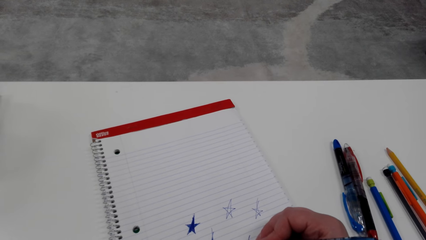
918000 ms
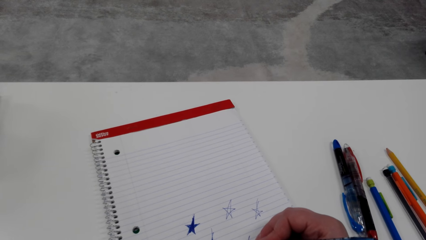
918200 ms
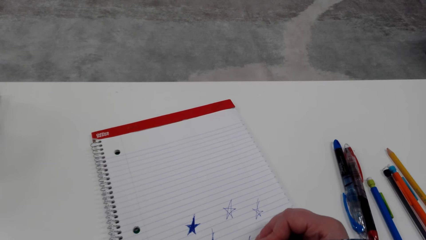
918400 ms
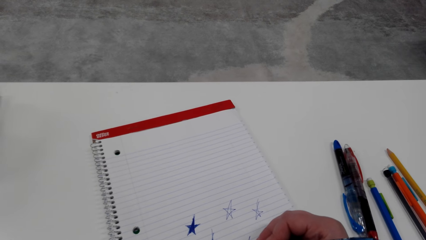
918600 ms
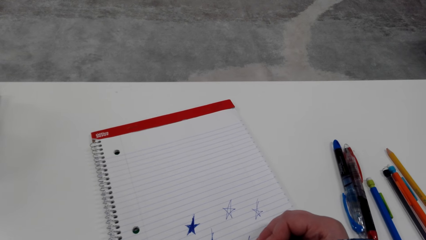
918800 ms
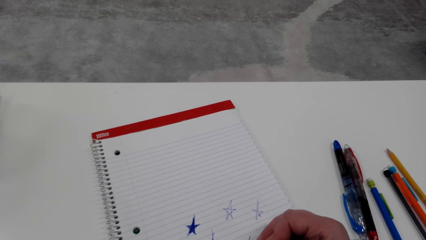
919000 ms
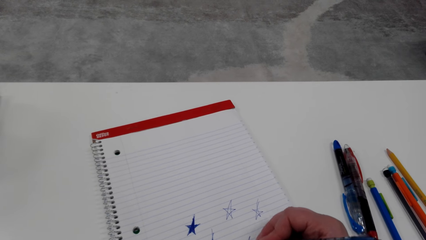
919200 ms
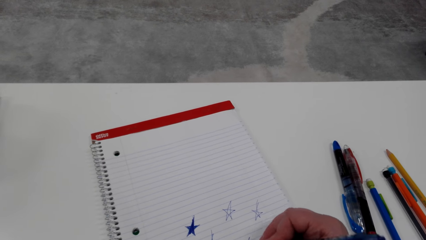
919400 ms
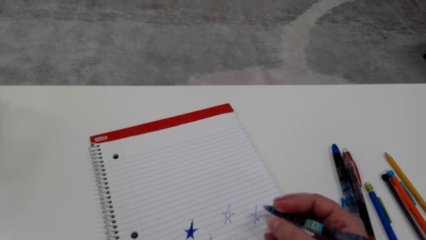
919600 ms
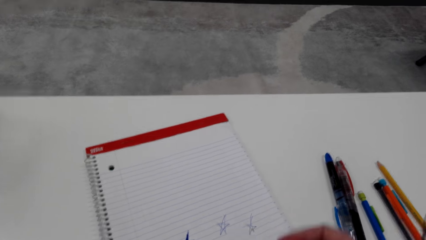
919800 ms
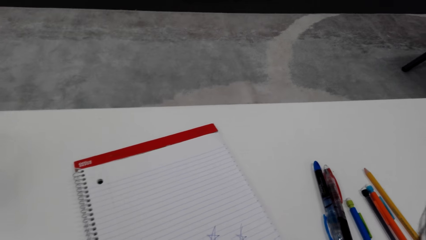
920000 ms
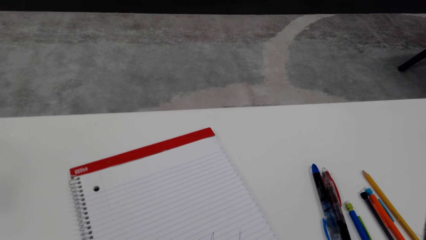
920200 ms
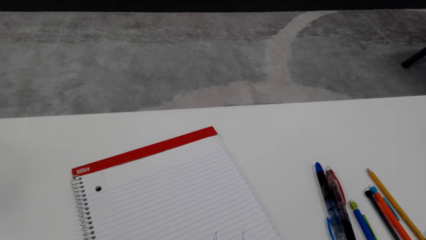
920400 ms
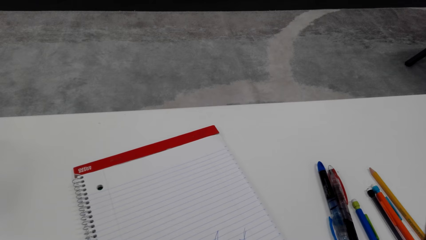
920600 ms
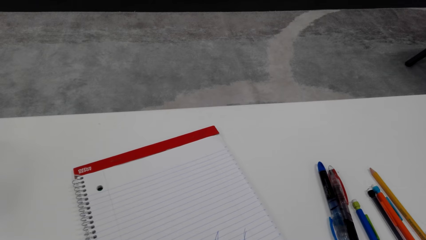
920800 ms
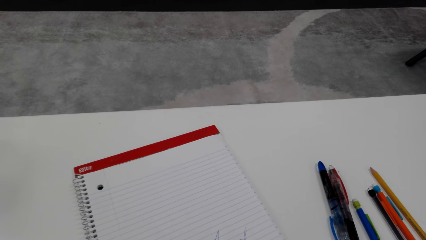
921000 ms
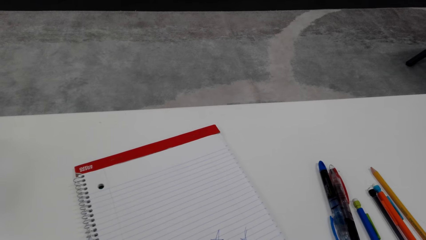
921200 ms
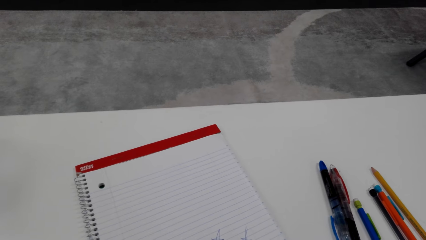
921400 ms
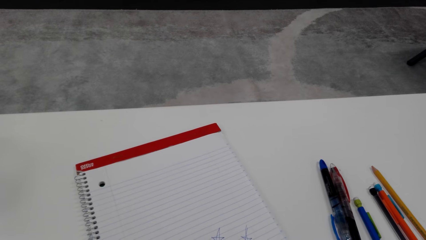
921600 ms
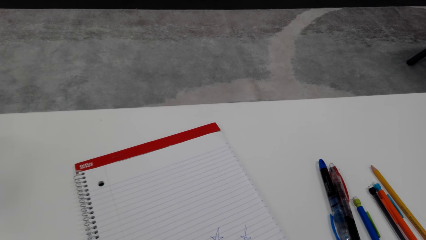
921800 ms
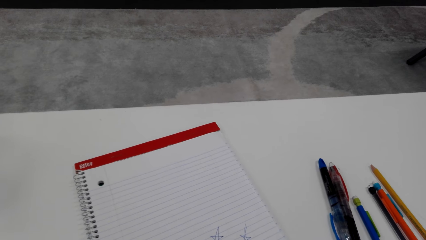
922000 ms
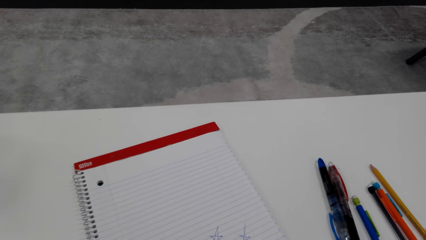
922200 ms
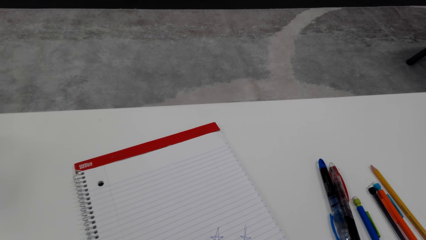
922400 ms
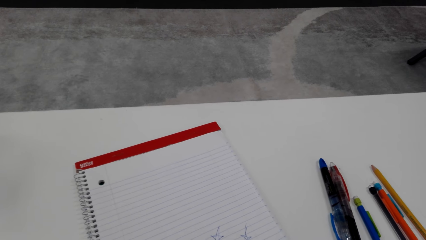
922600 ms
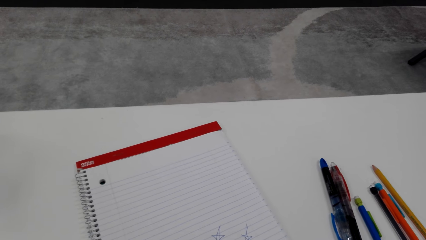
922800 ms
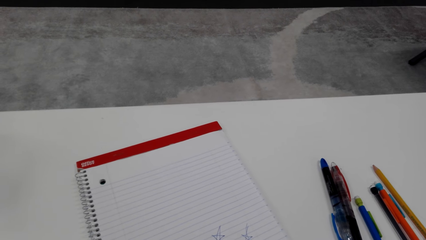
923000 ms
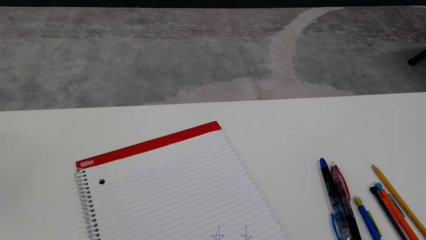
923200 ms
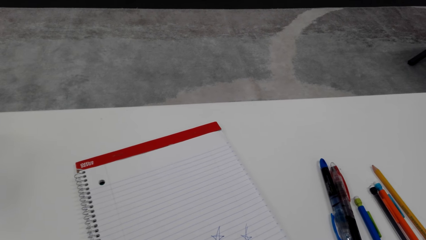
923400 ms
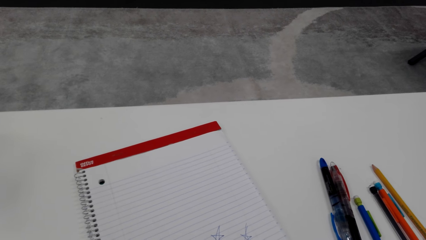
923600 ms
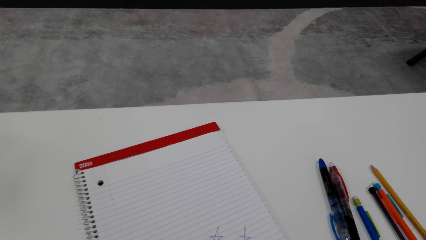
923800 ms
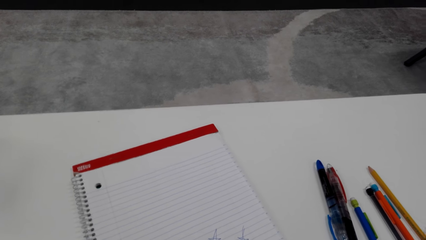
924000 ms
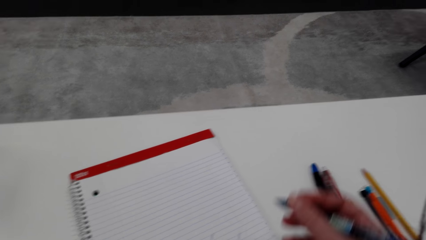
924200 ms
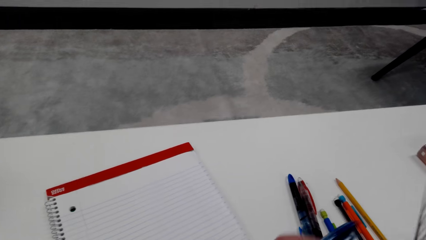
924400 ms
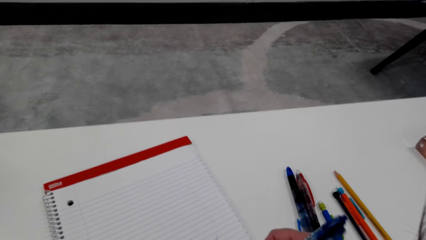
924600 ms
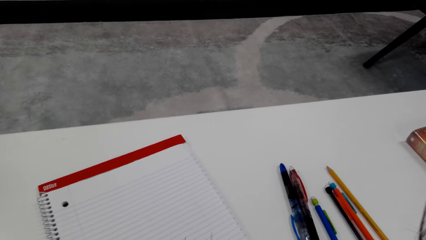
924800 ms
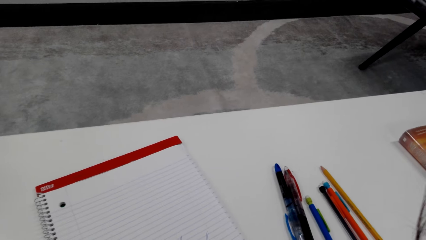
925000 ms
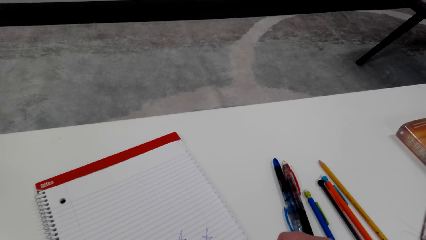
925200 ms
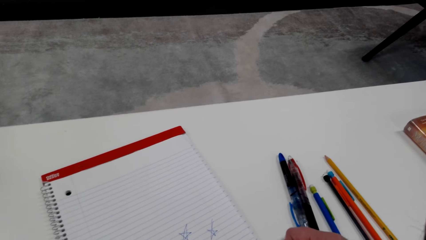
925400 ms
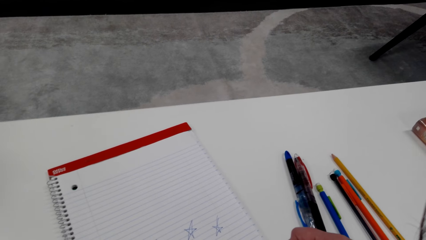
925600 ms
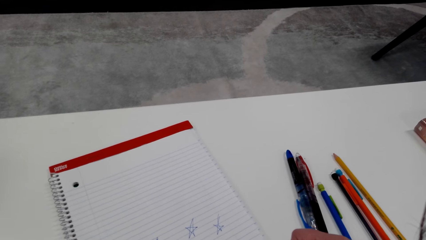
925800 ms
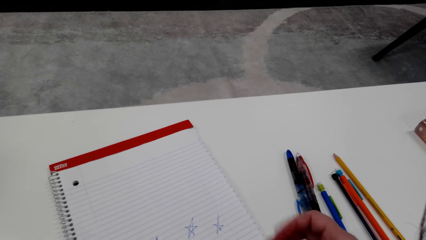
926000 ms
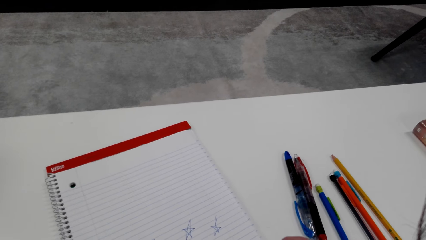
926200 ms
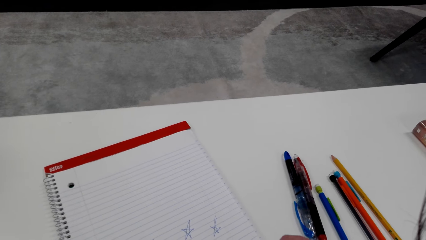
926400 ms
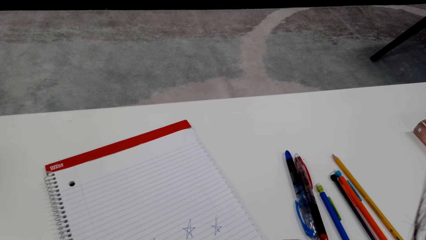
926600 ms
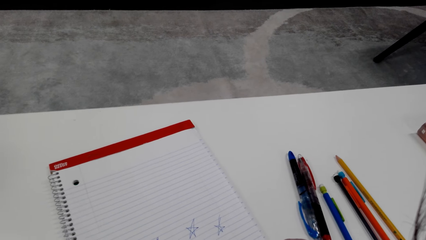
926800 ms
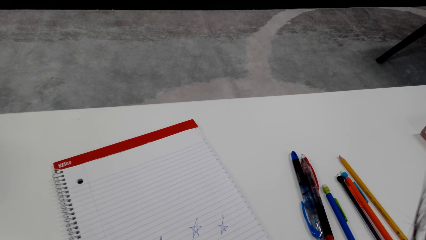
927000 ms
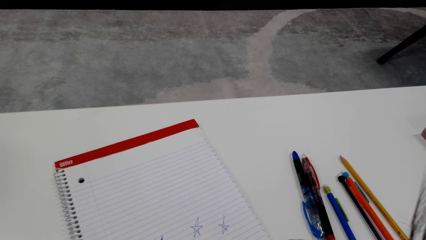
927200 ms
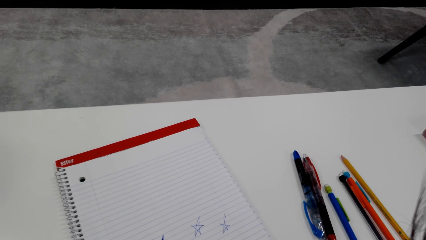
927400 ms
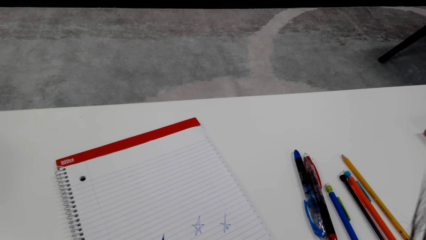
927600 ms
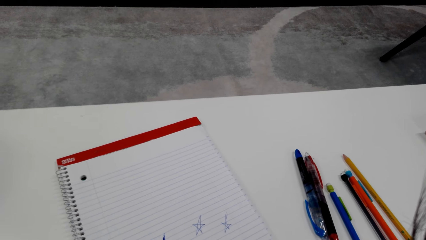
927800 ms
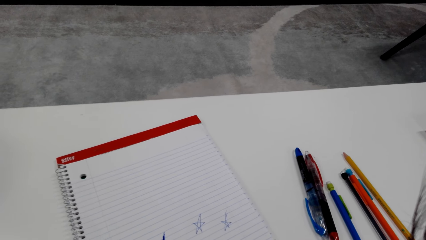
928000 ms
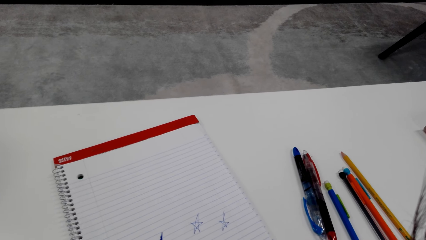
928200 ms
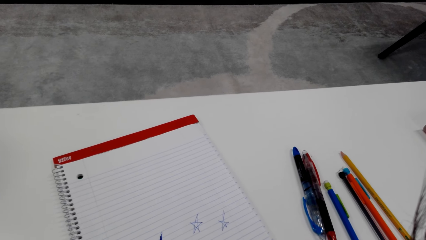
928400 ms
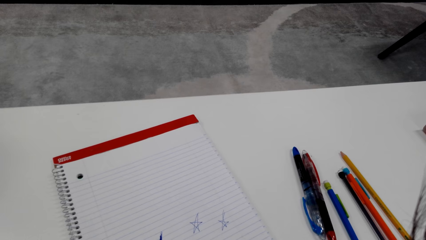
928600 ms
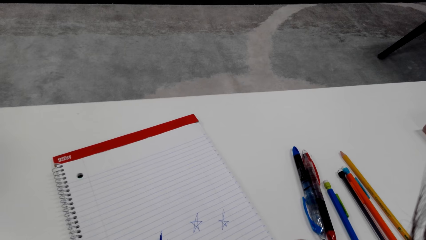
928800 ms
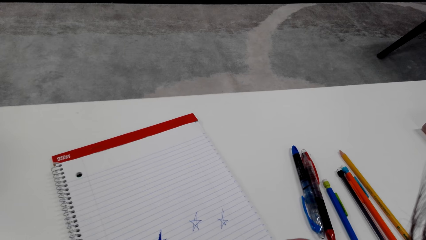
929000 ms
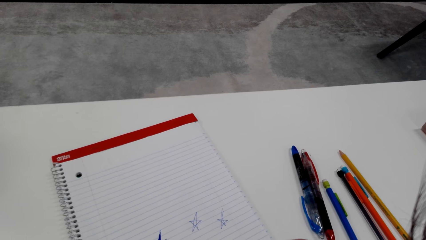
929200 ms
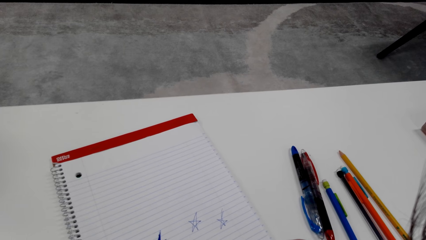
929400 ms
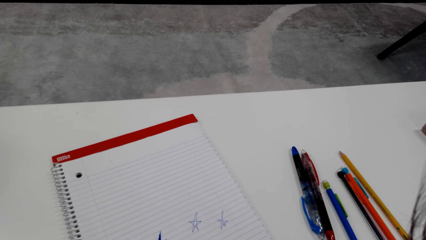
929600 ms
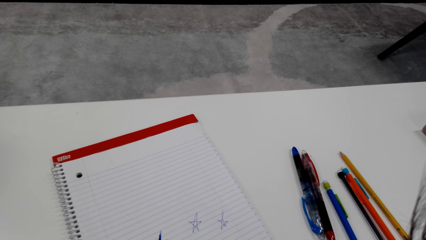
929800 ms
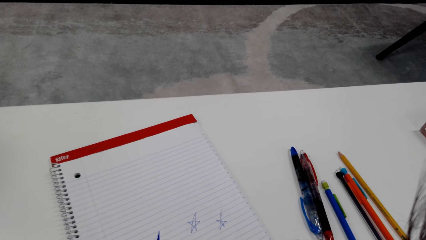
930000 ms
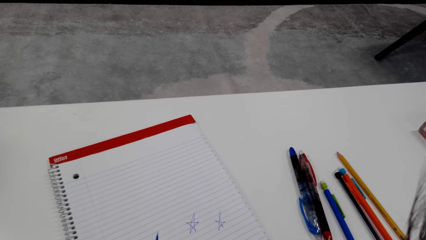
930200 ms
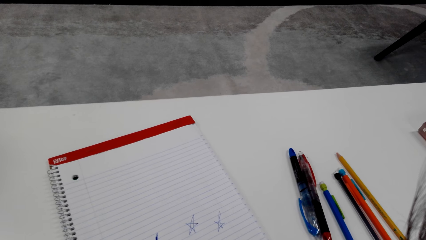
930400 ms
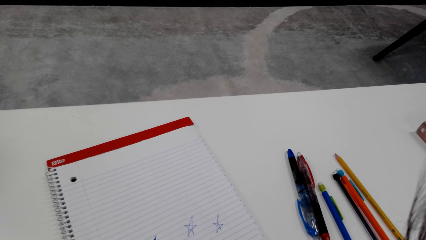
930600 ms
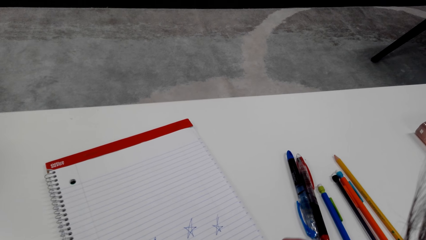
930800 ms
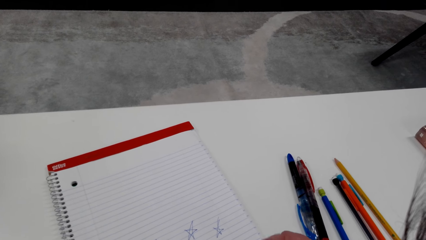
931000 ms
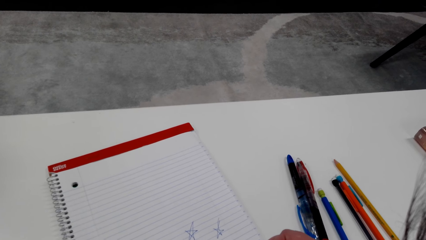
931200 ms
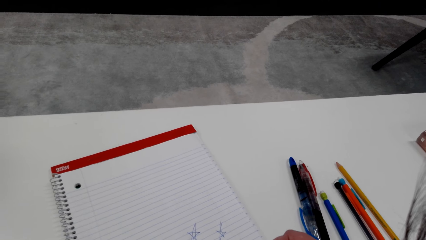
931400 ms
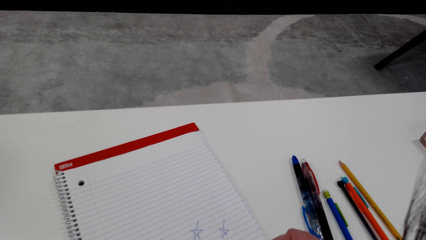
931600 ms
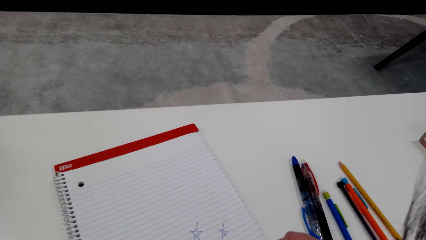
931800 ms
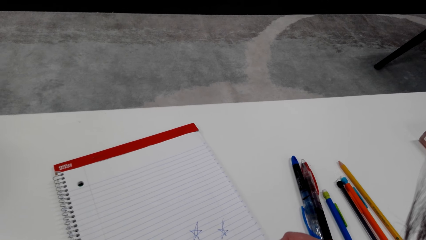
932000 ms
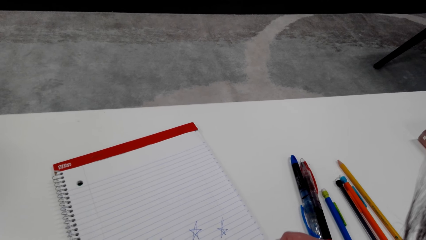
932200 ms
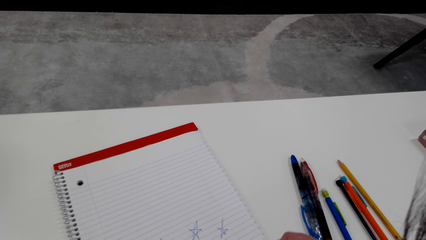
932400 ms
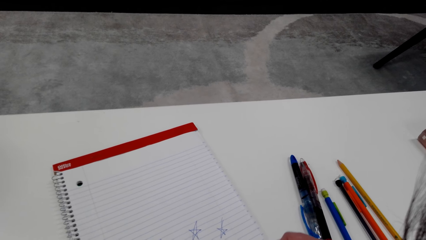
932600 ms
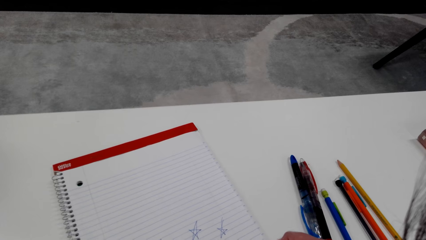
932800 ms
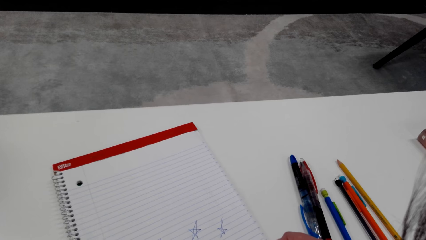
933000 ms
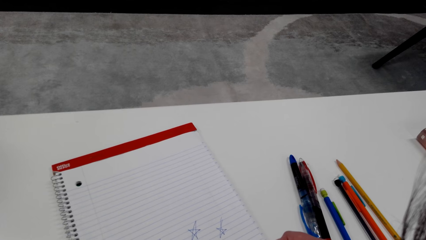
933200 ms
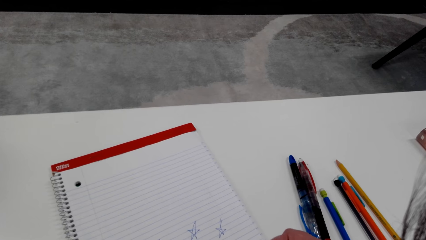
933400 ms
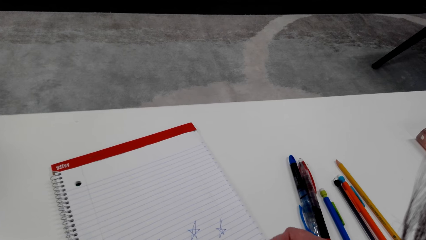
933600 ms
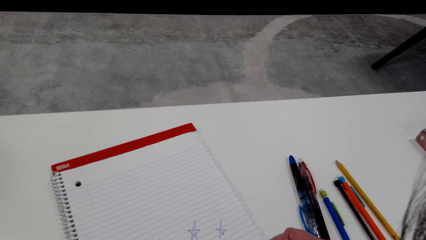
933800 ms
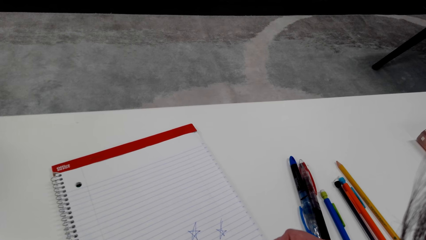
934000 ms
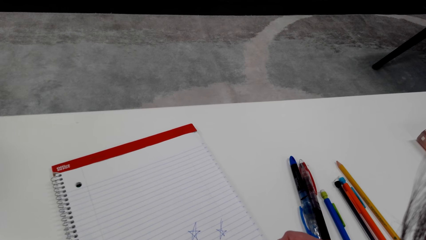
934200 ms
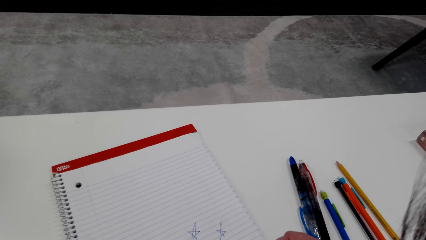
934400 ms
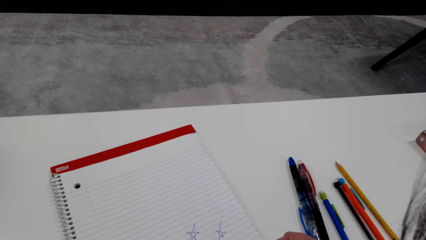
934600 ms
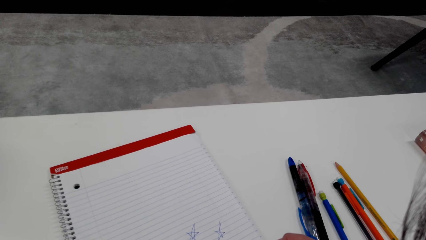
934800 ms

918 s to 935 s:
The camera wearer adjusts a pen on her hand. She draws on a book with the pen.
